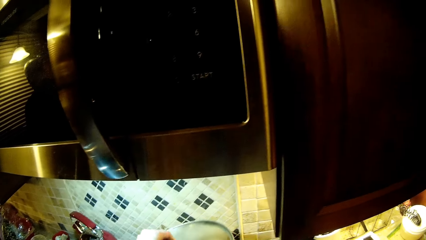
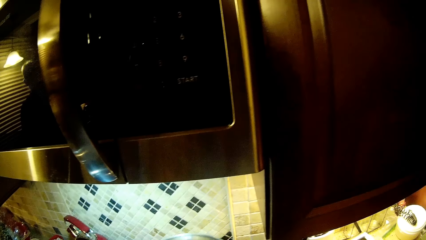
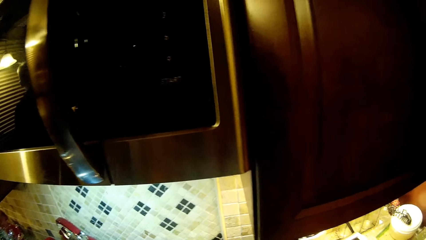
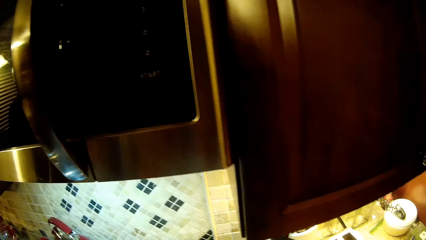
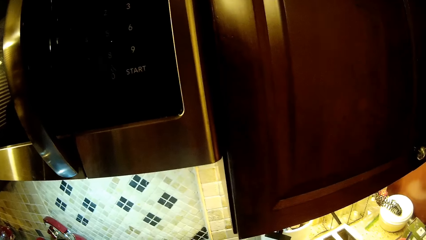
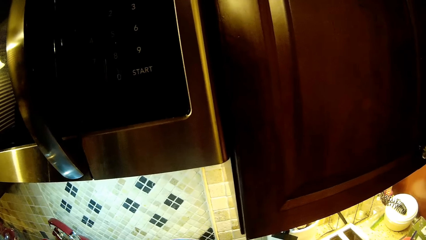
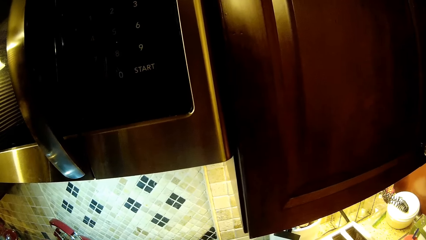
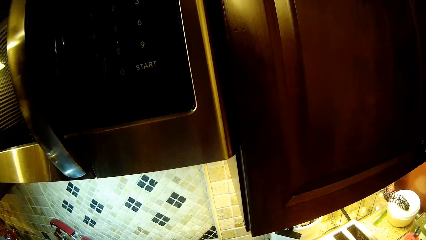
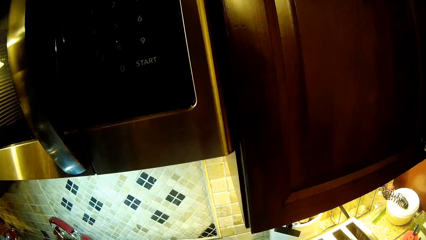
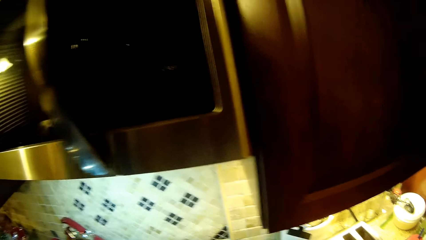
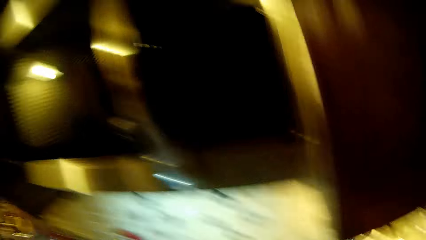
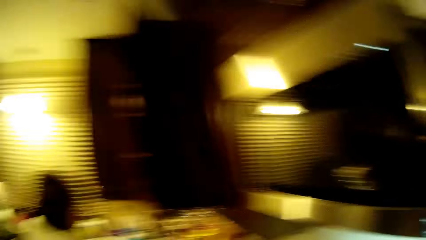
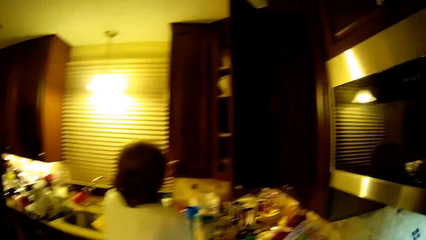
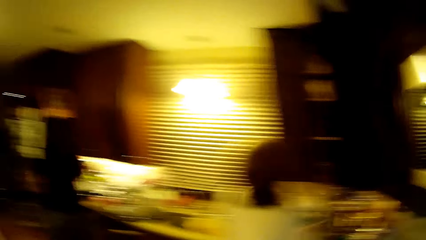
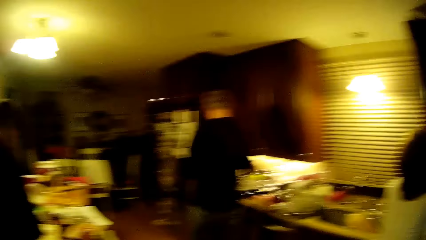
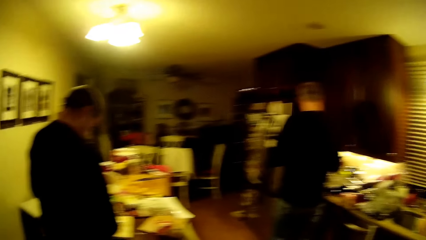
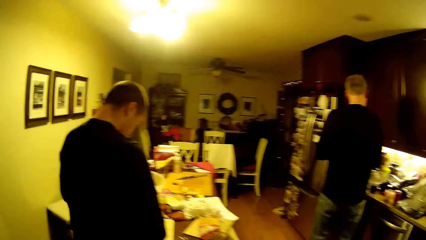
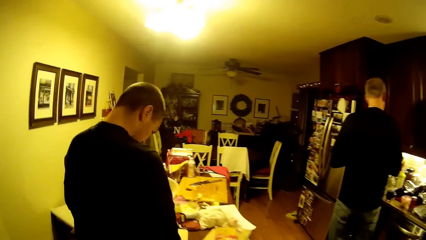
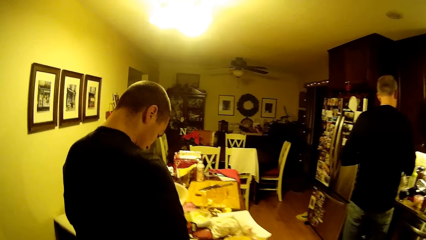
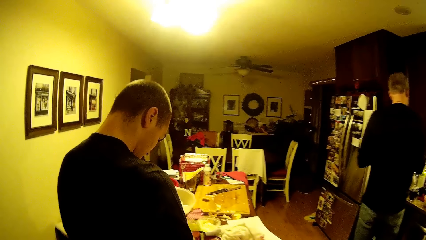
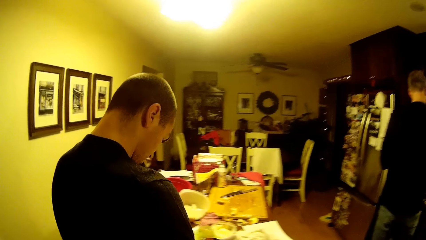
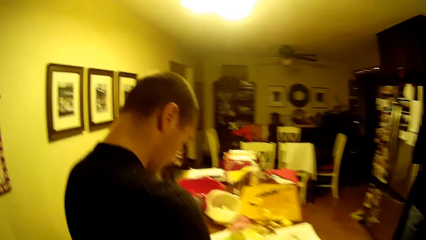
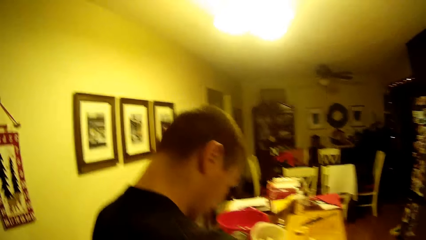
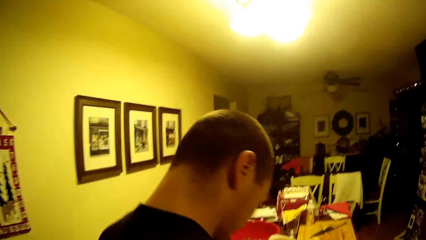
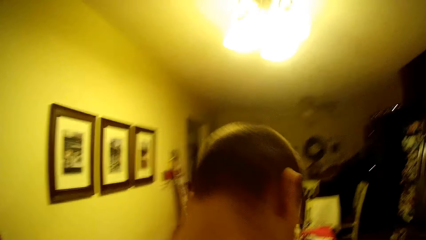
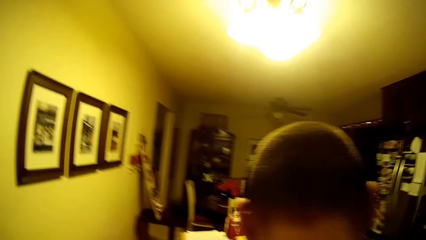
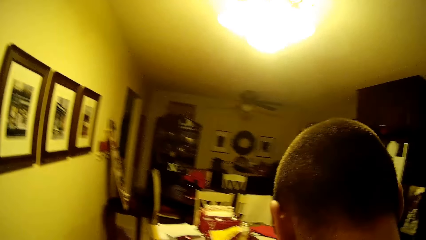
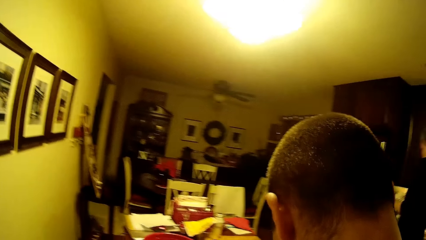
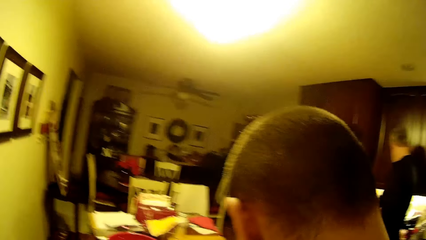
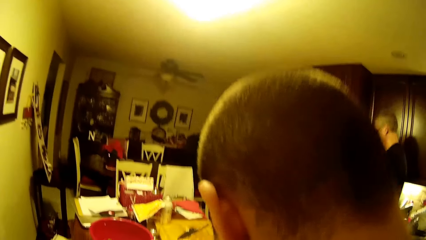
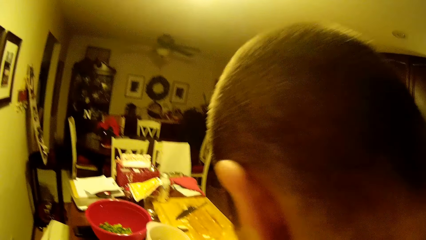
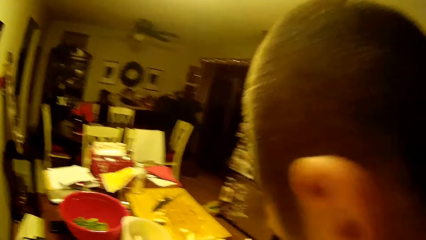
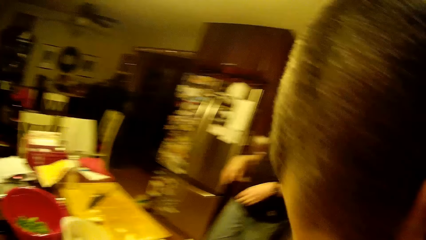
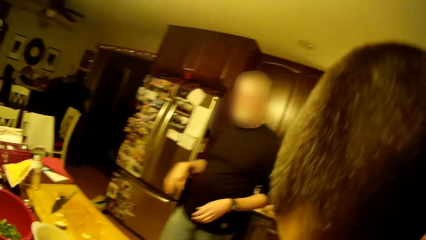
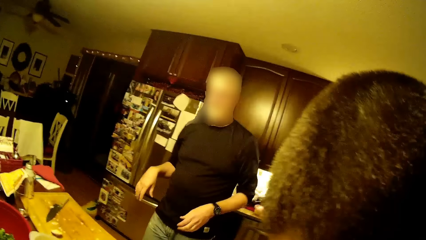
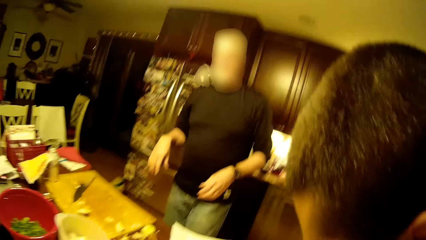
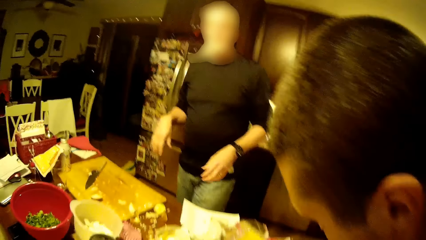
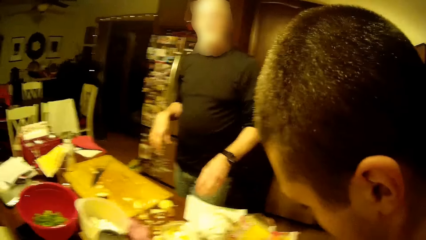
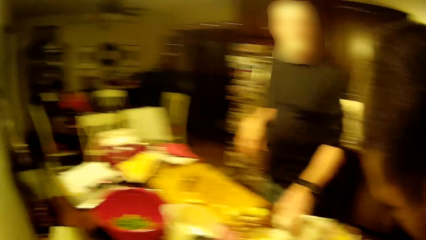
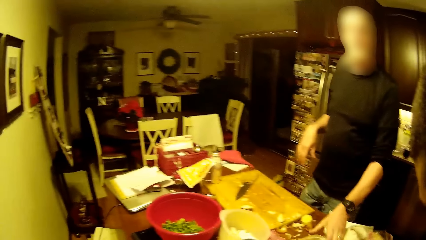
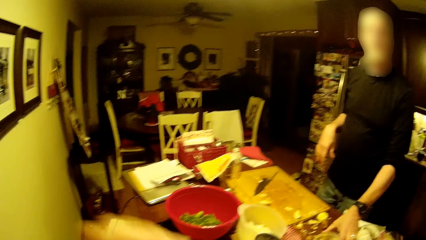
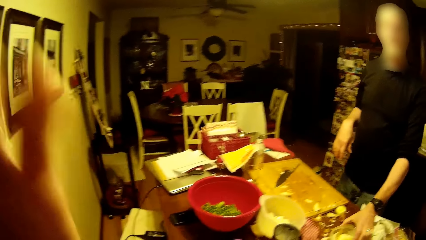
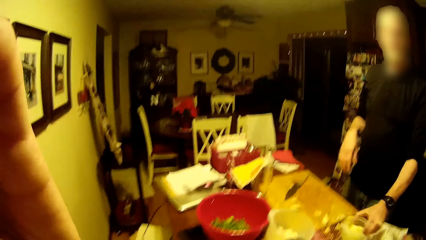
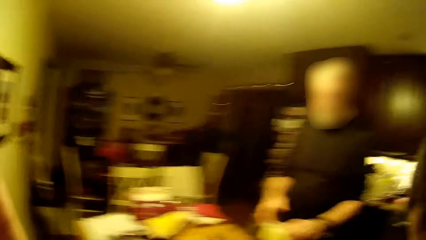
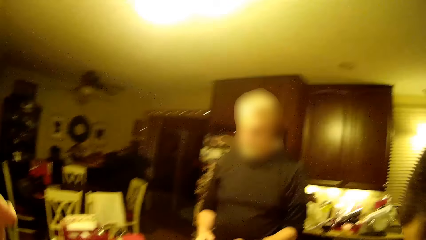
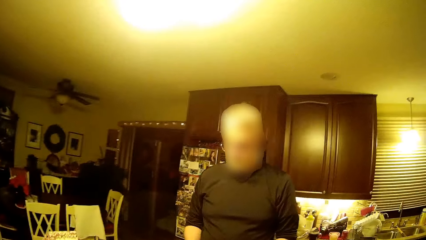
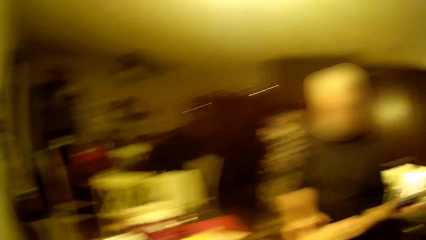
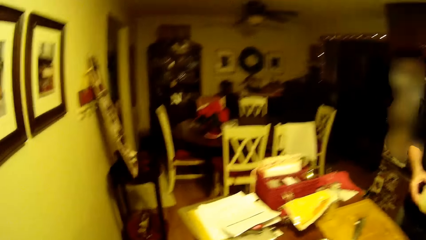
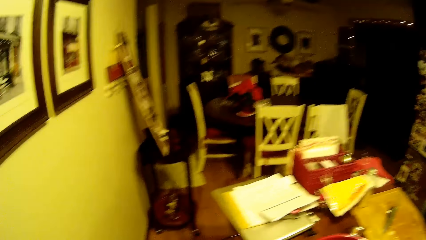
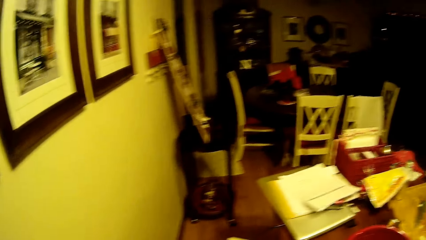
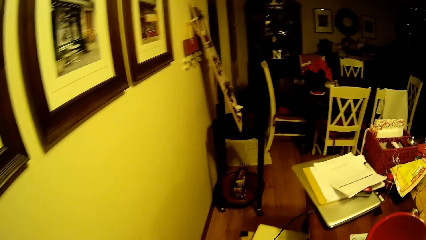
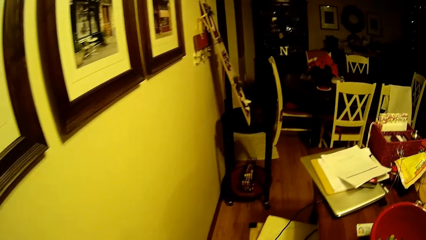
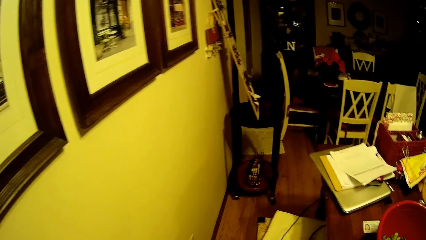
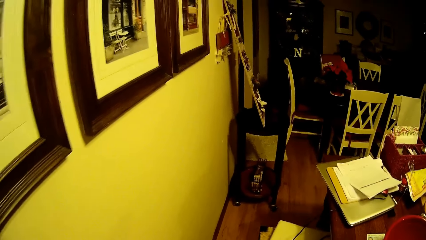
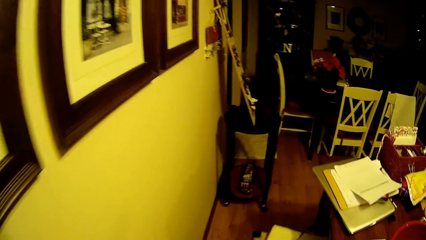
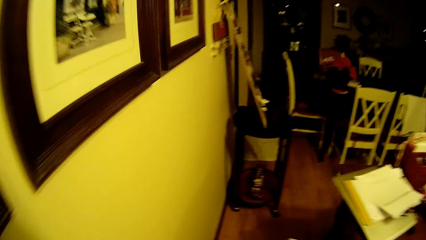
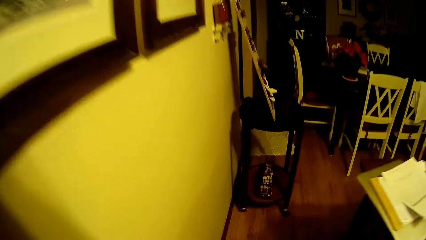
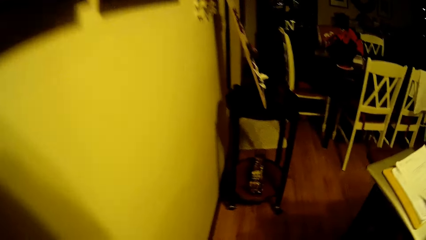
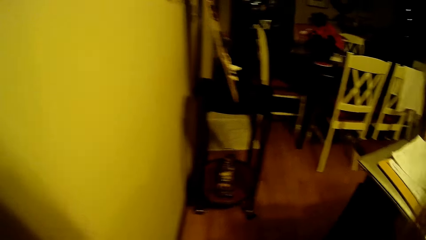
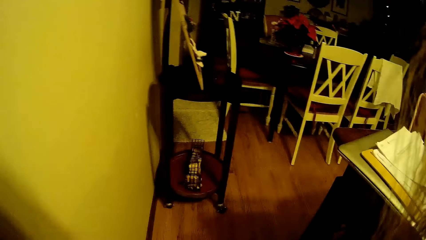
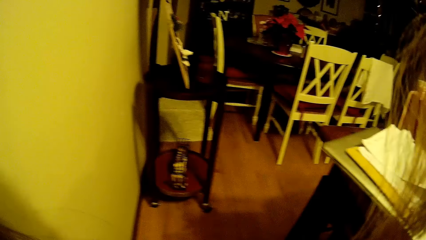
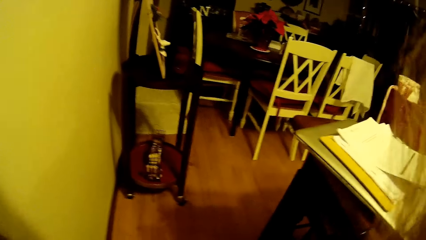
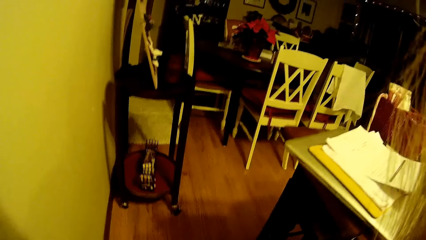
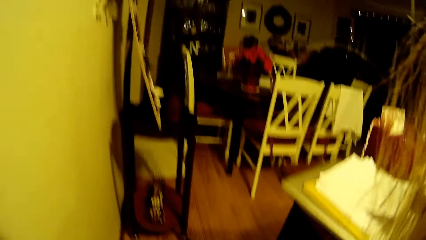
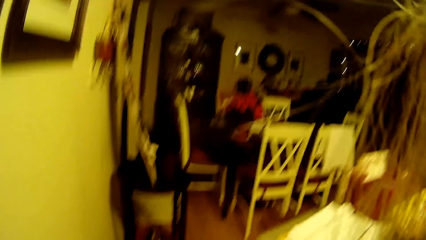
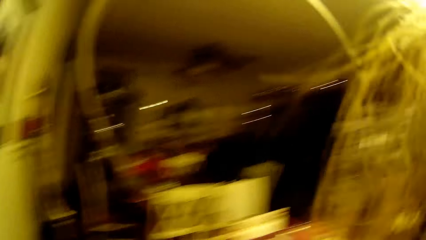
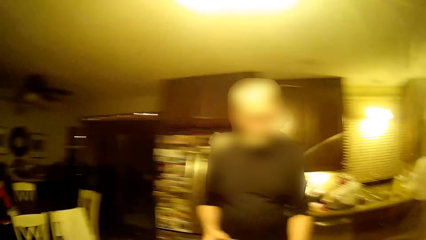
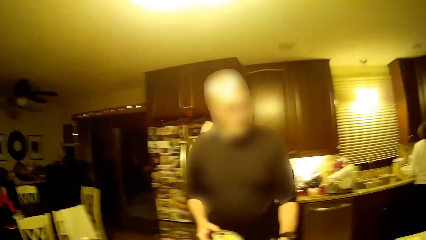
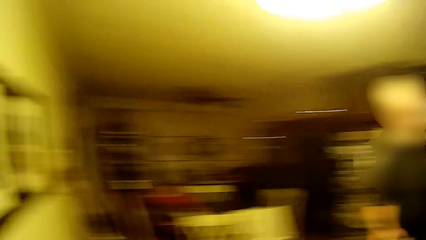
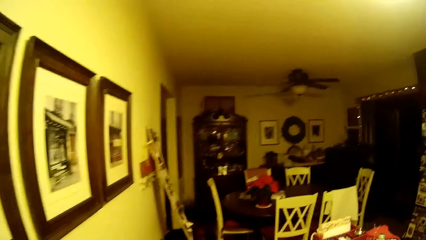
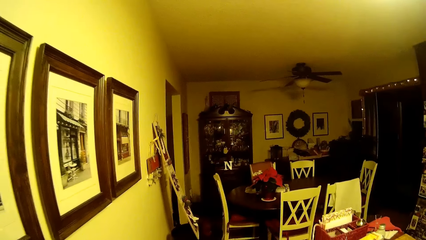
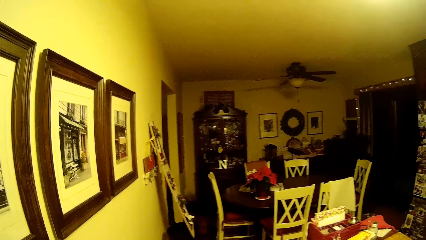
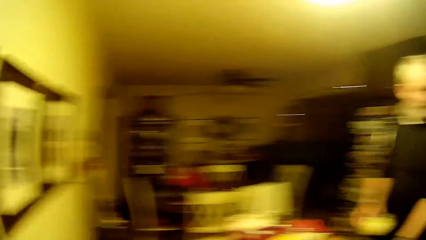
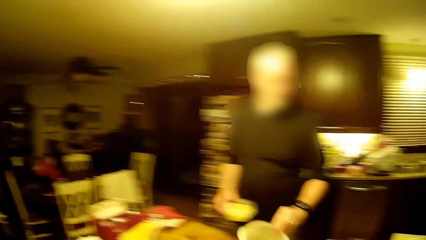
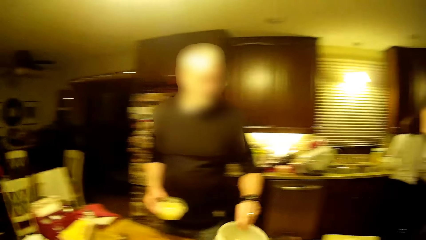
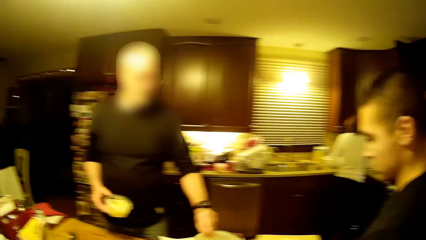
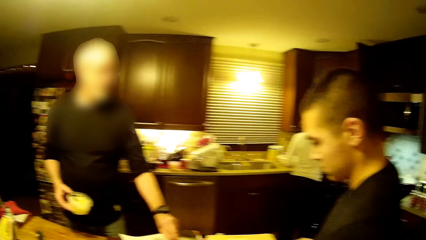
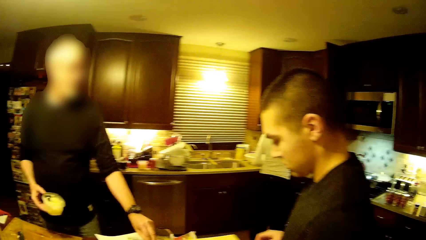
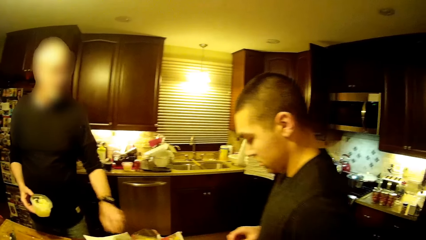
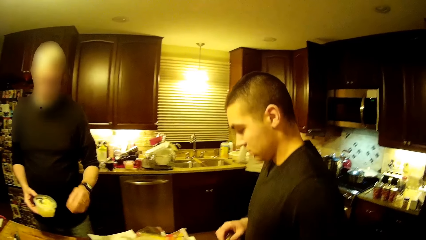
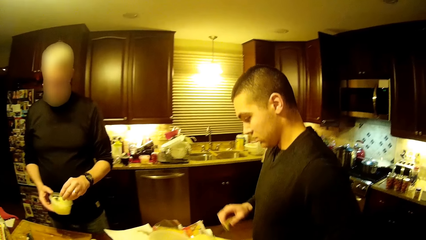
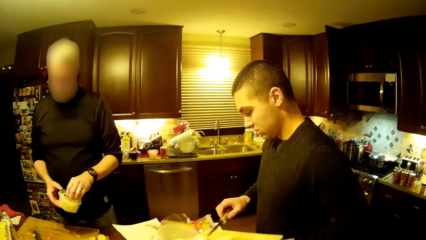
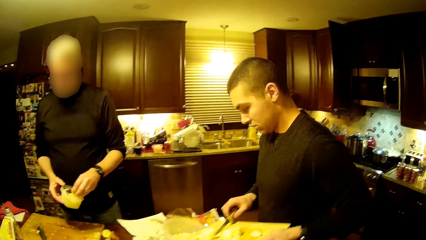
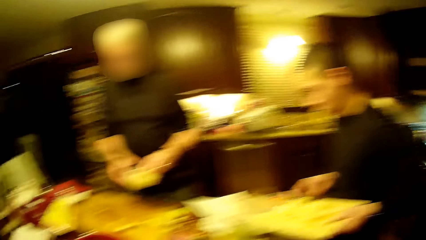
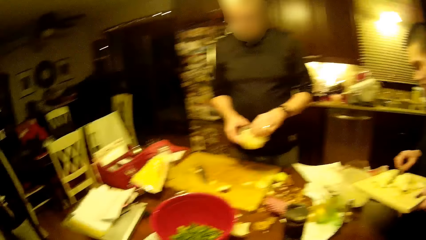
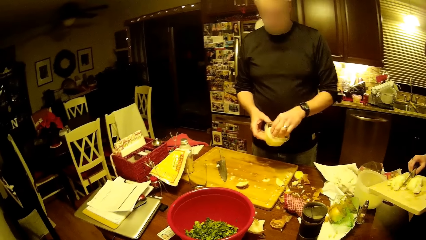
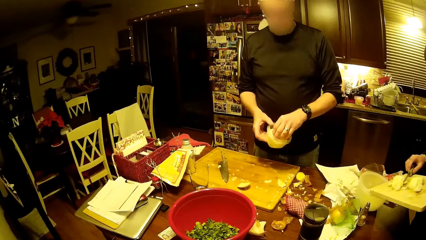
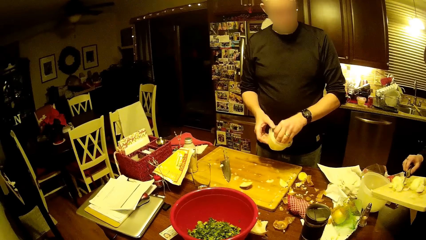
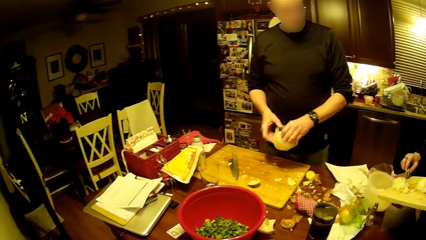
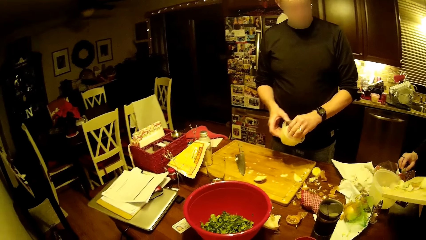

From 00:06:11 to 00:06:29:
The camera wearer closes the cooking pot. They walk in the kitchen. A man picks up the bowl from the table. The camera wearer lifts the hand. They look at the table and look around the kitchen. The man moves the dish on the table and picks something from the bowl. Another man puts something in the container.
